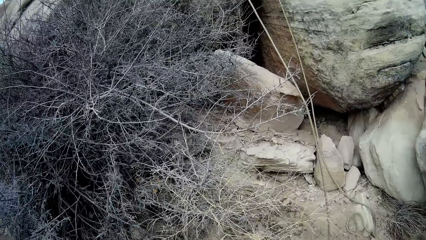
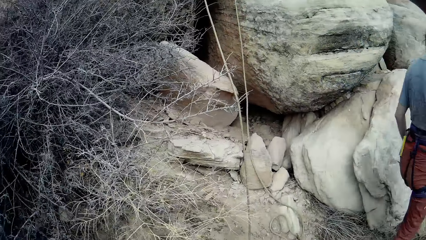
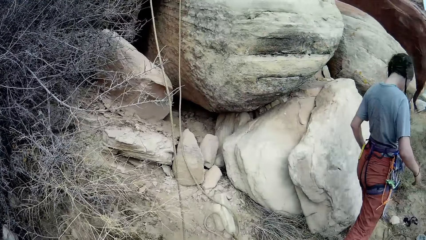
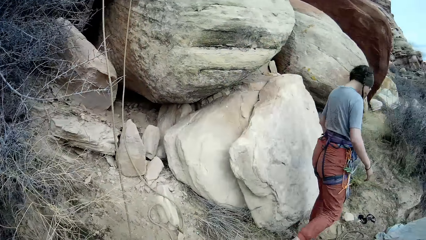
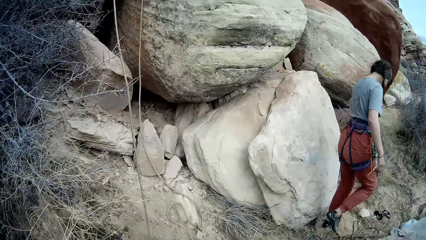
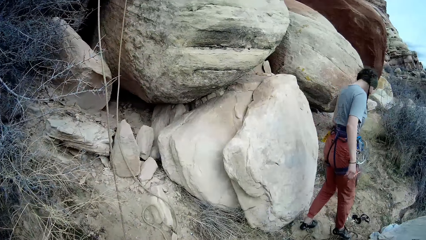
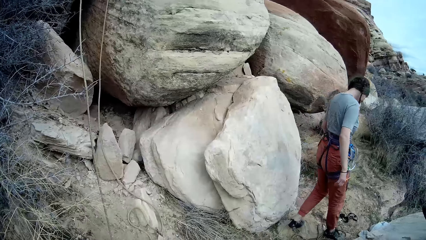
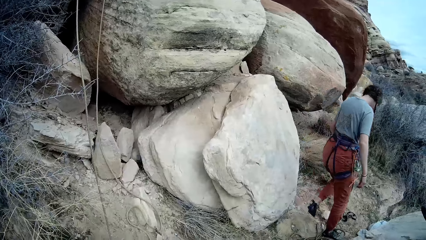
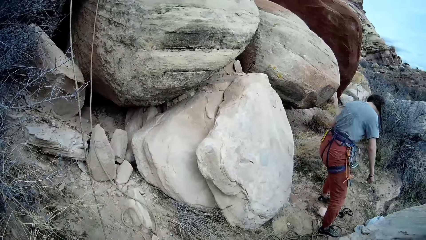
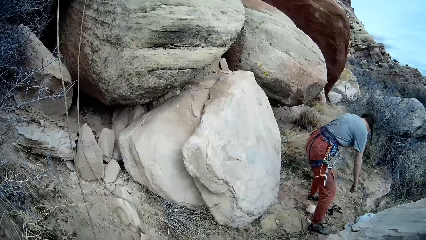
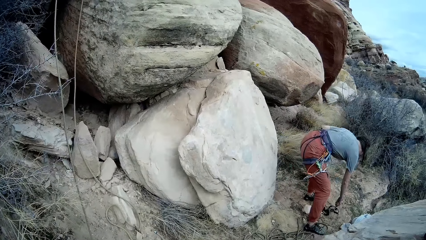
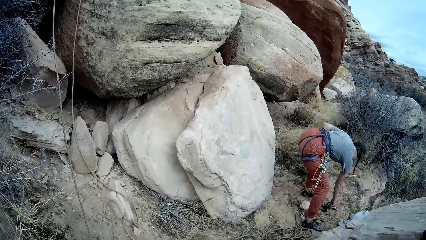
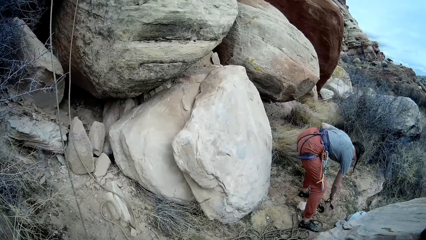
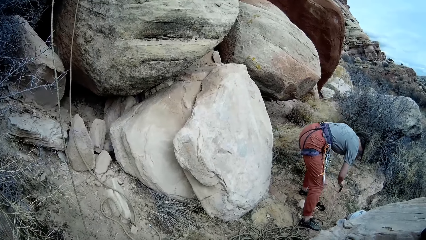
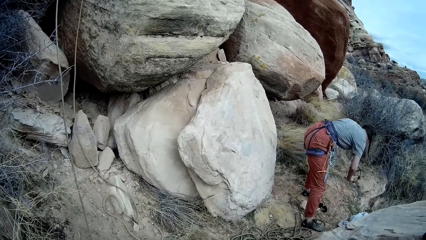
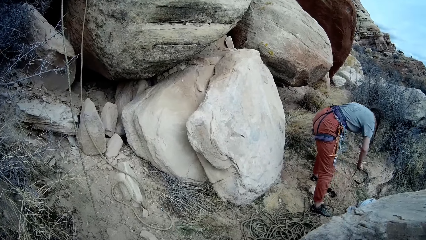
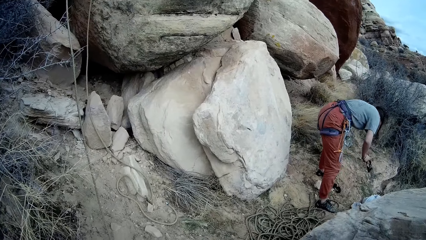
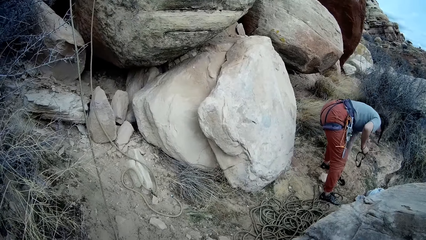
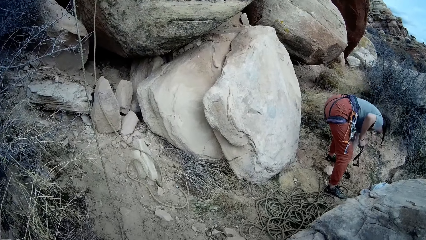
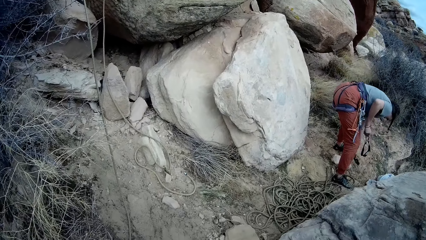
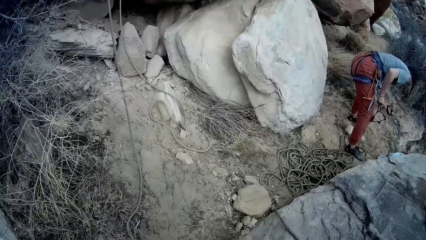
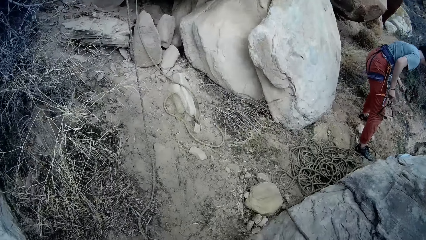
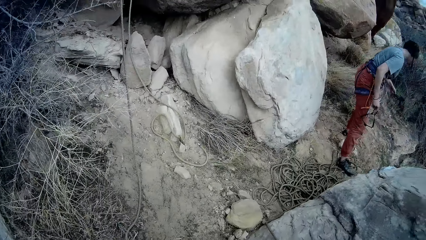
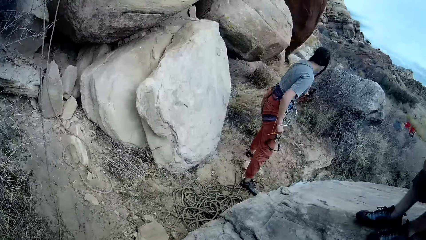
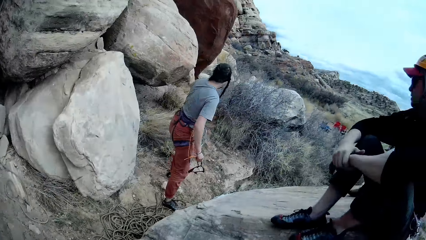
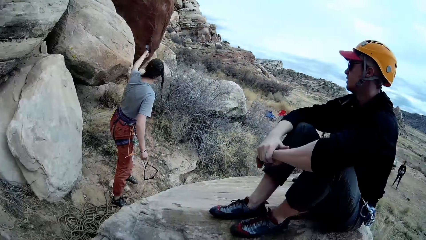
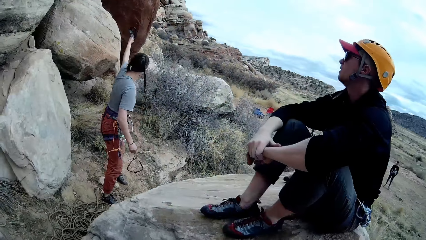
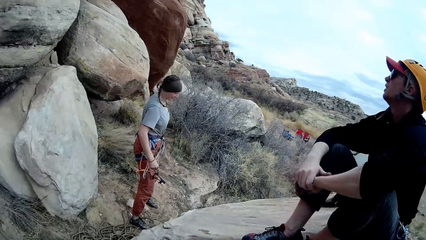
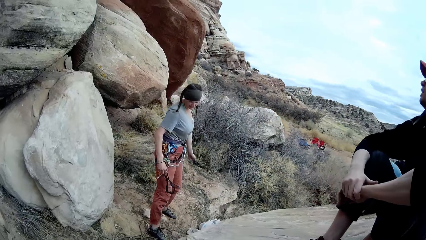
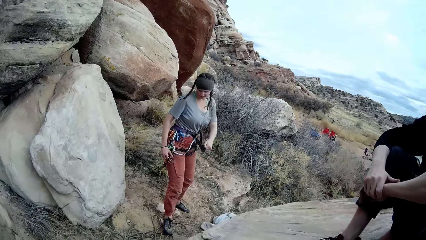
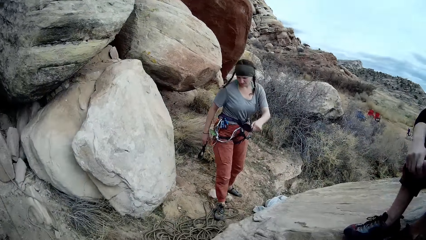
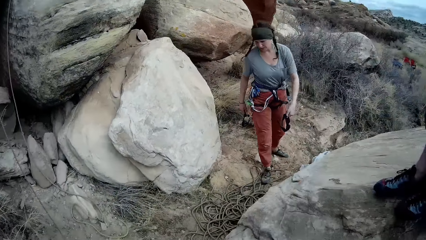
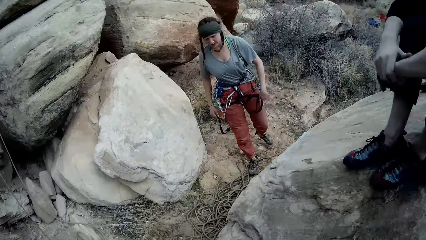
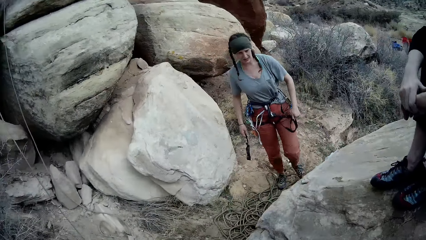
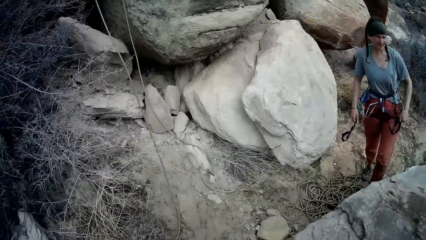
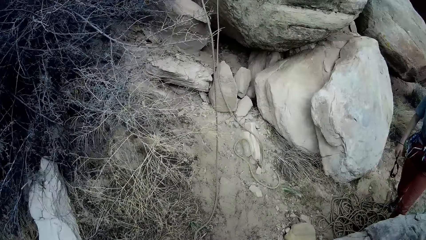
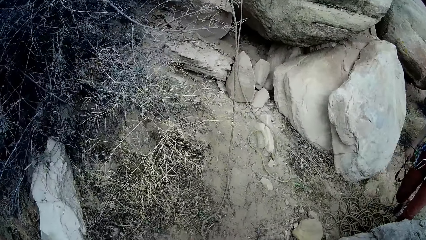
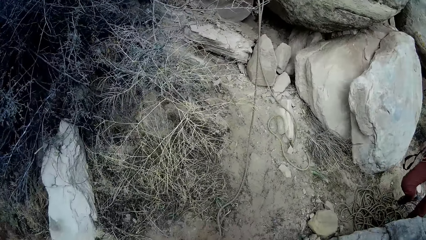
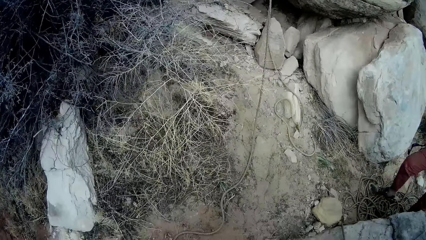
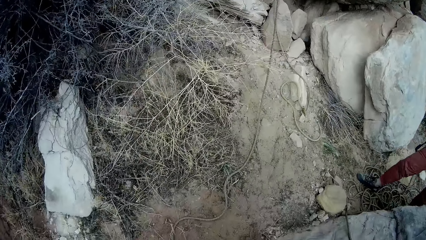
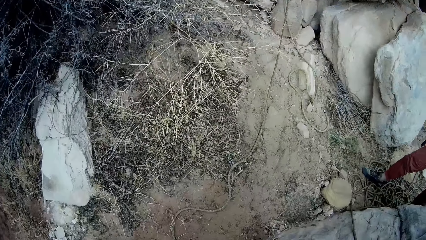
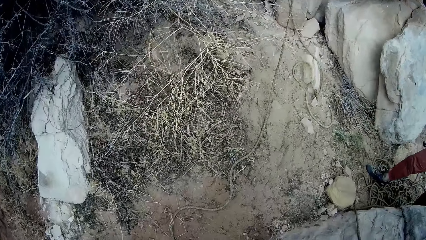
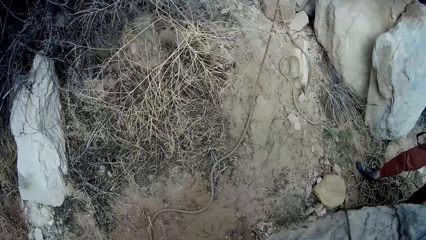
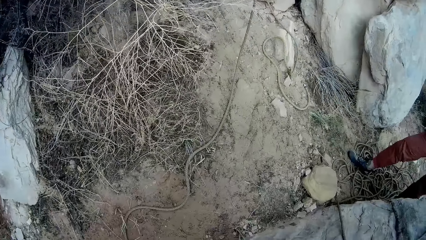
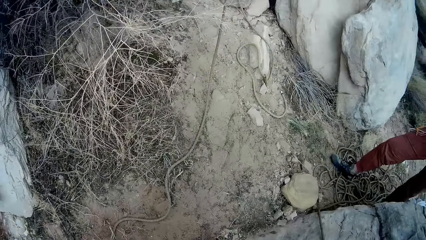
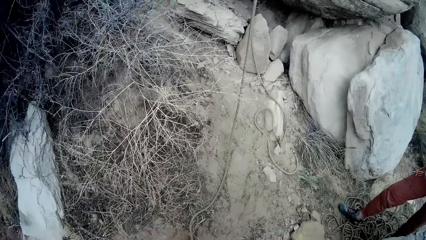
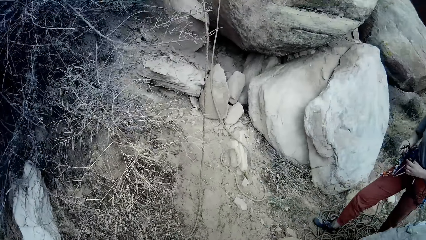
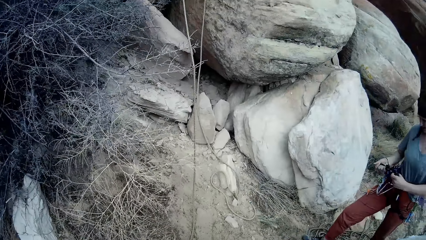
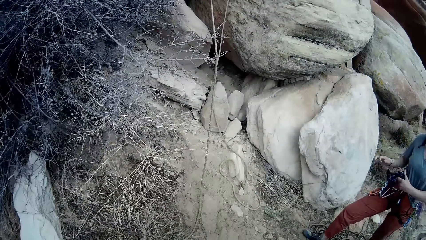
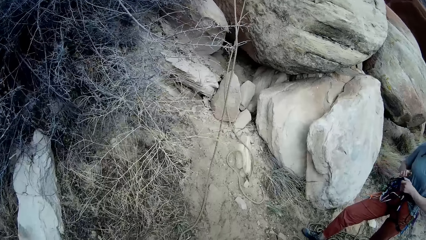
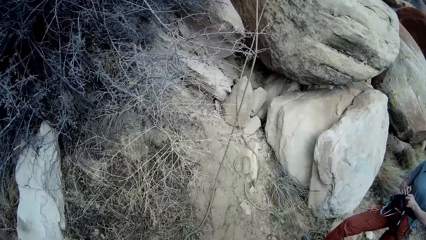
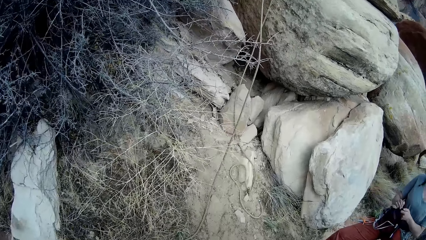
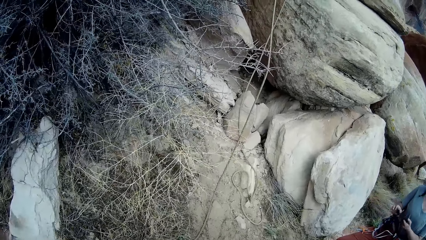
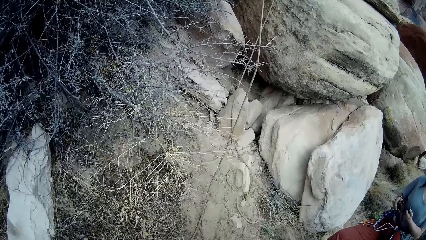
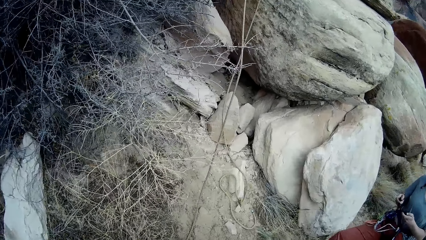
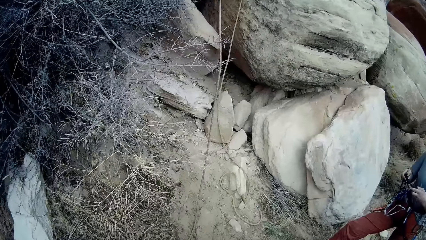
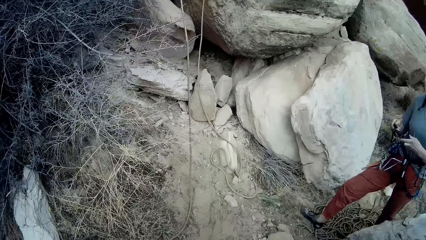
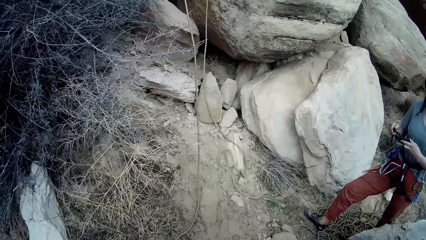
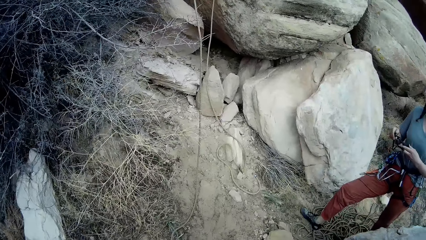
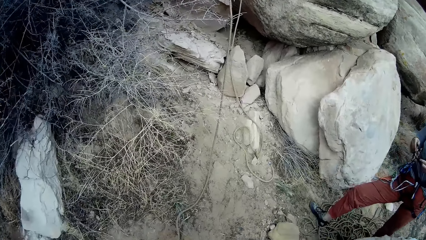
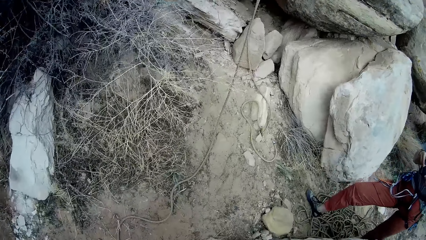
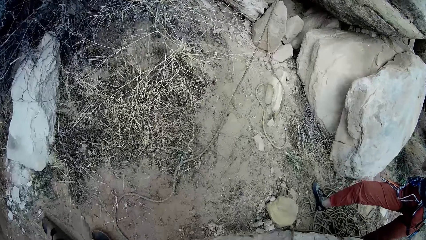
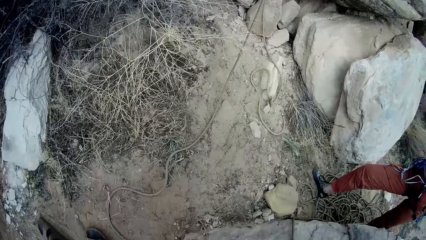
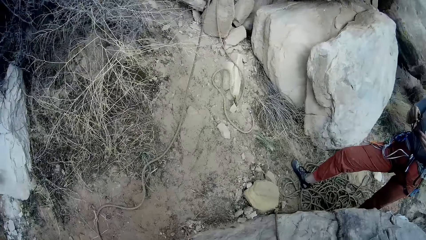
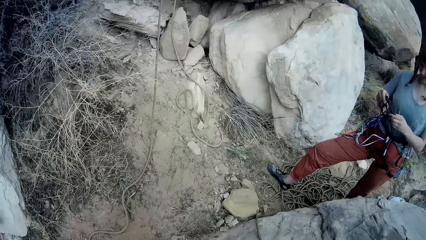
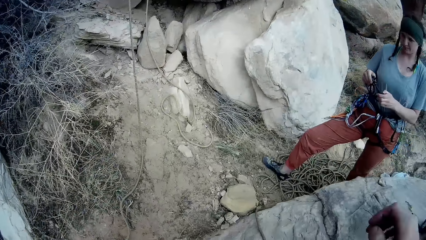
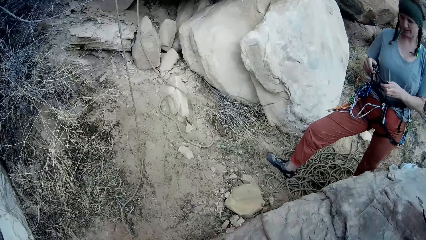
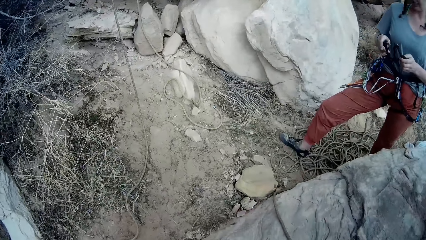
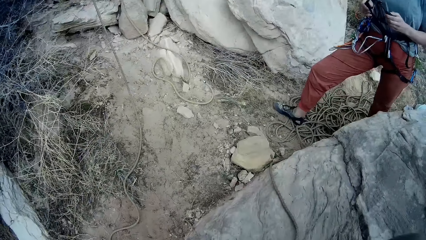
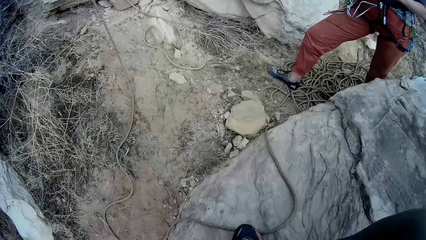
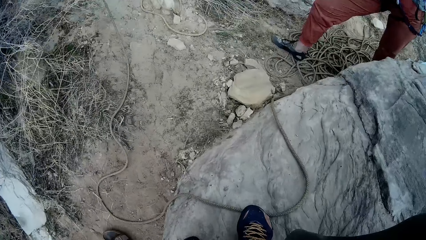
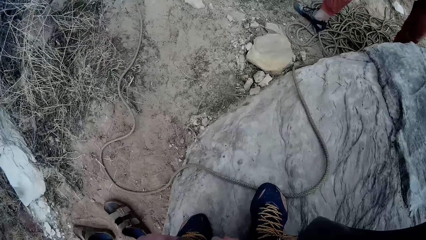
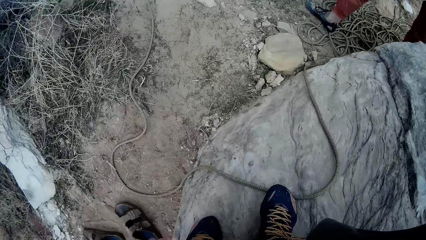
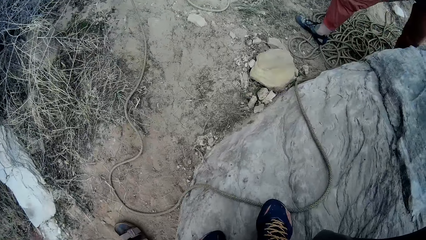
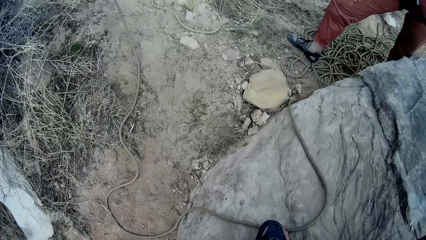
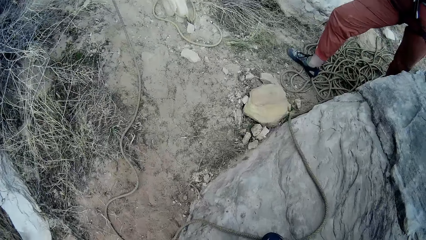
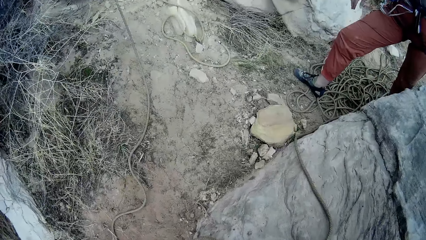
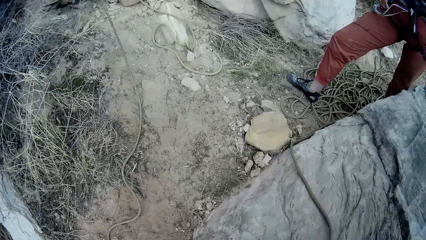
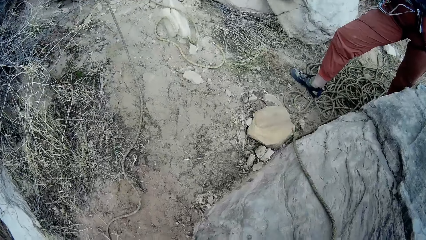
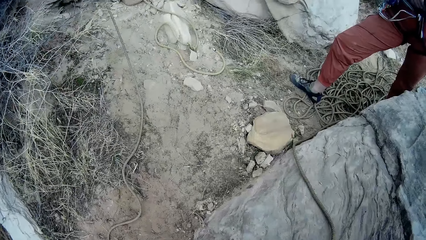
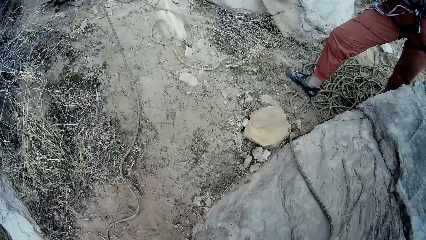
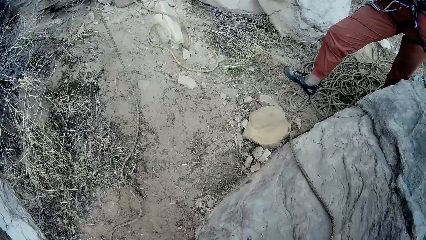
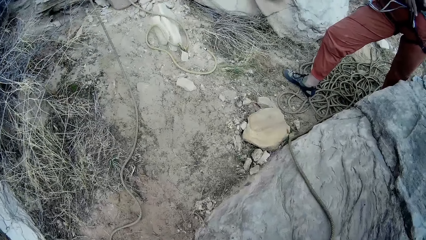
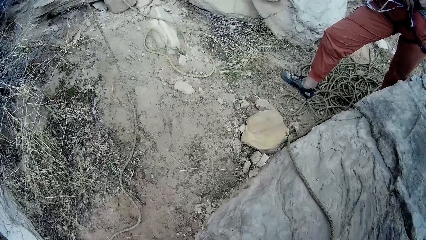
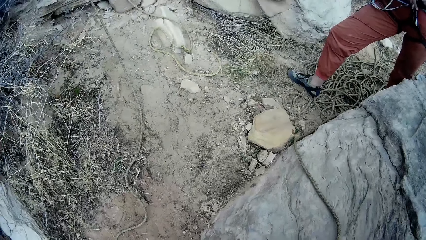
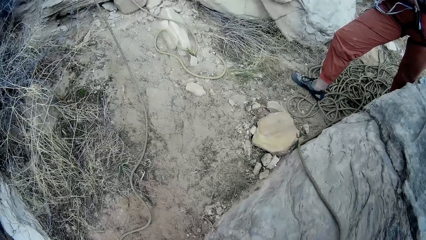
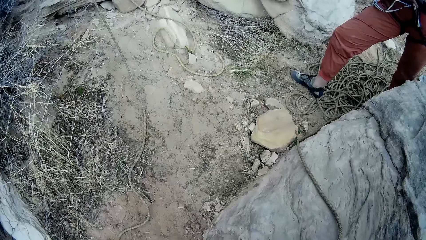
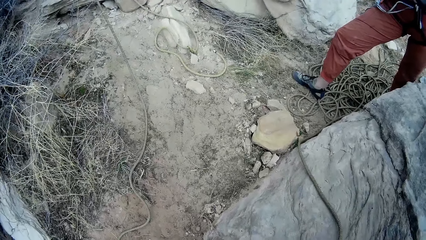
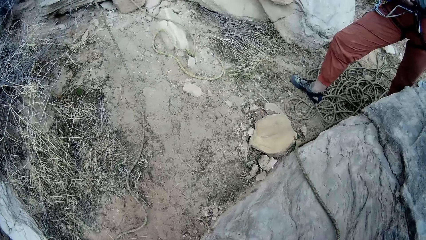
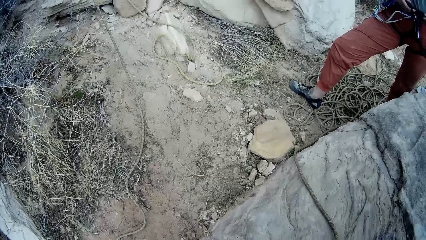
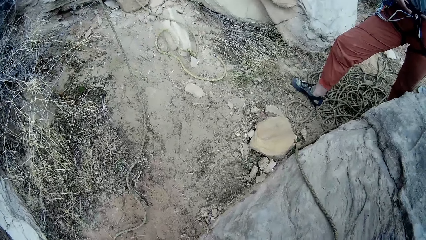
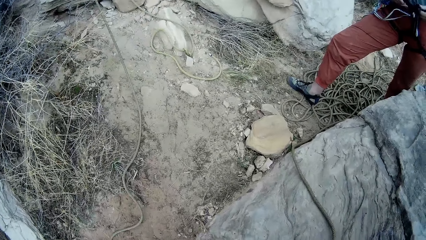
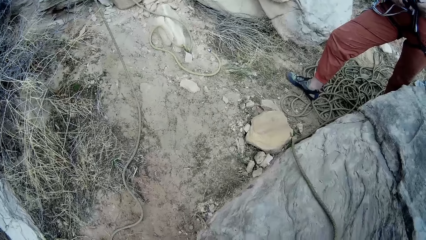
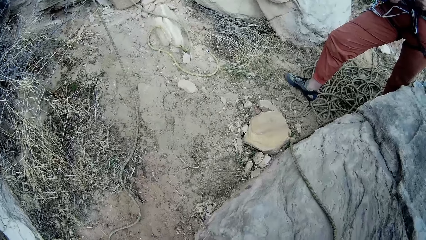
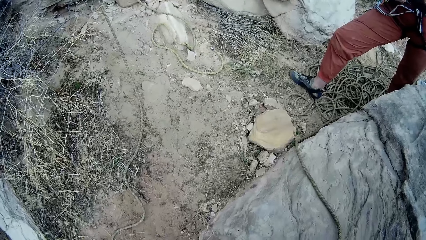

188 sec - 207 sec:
The camera wearer looks around. The woman picks up a pair of glasses from the ground. The woman picks up a second pair of glasses from the ground. The woman adjusts the glasses. The woman adjusts the harness.
